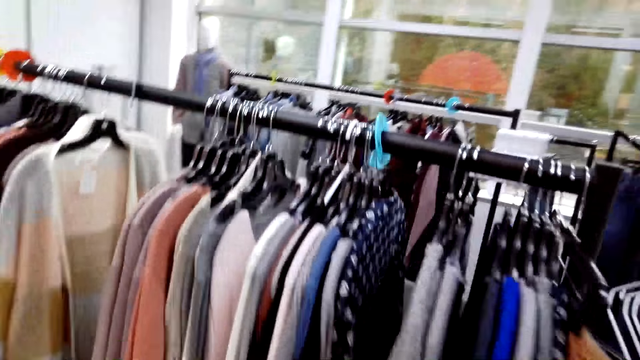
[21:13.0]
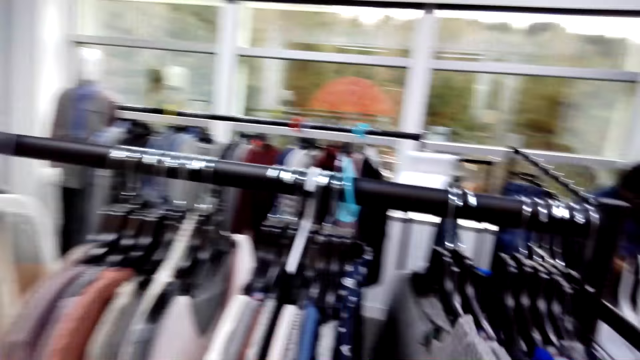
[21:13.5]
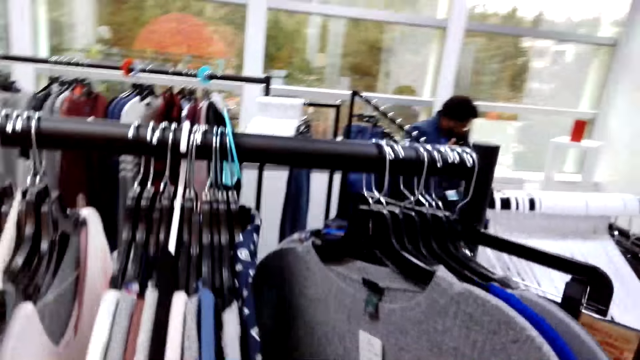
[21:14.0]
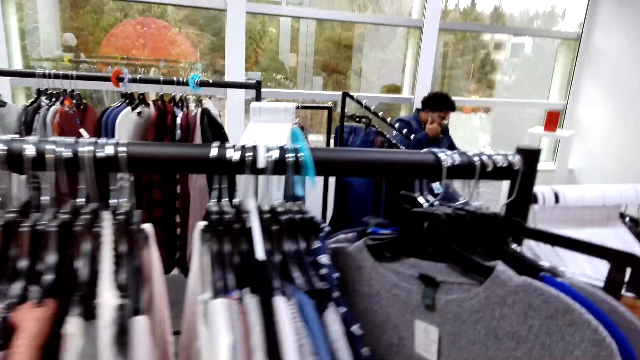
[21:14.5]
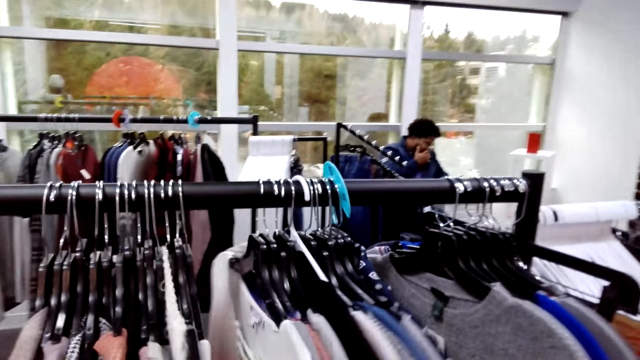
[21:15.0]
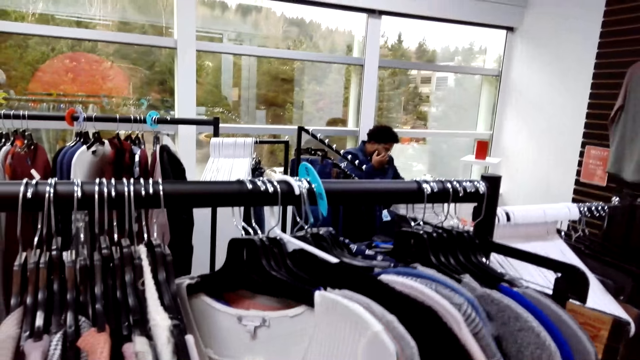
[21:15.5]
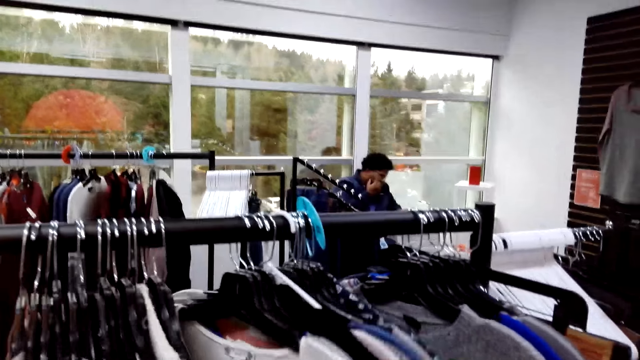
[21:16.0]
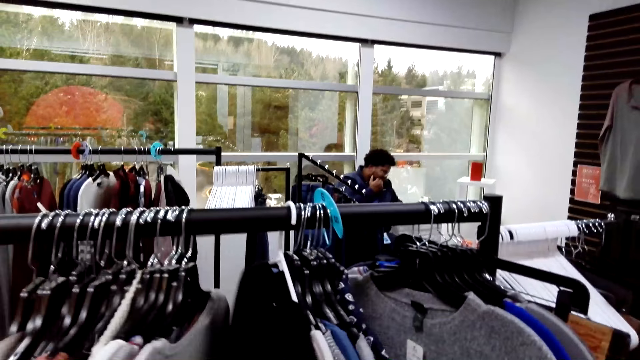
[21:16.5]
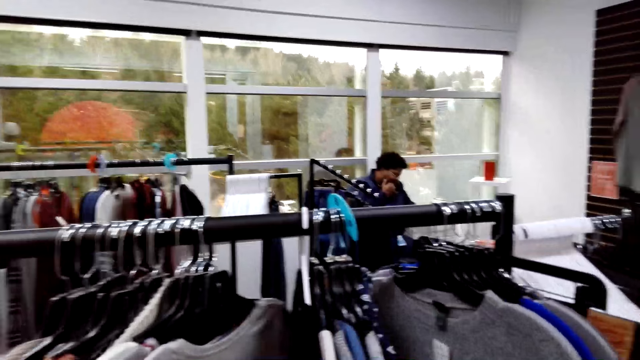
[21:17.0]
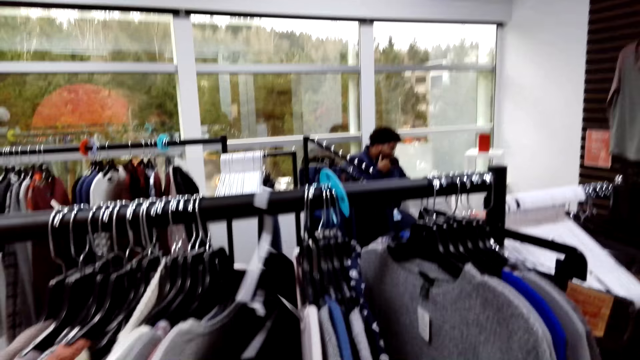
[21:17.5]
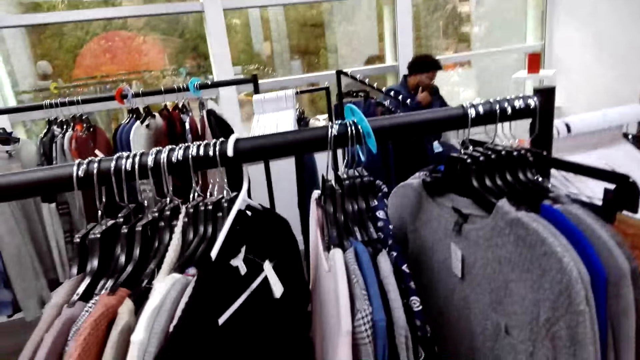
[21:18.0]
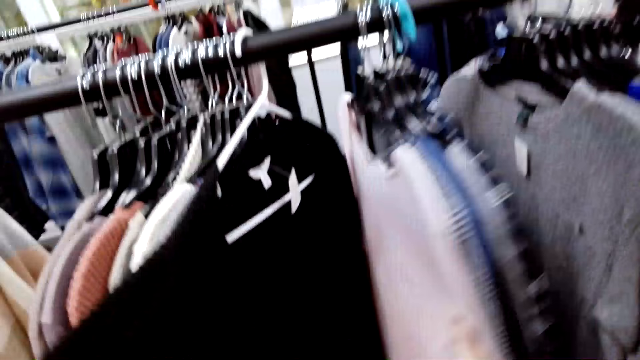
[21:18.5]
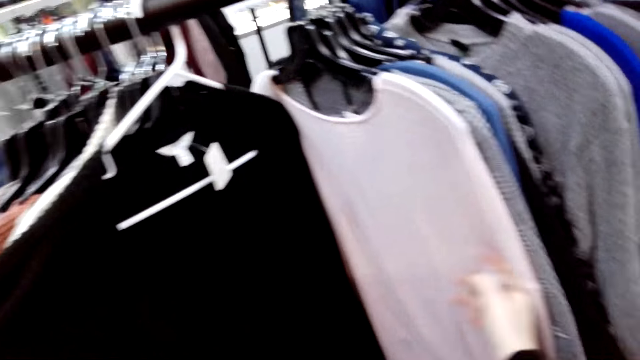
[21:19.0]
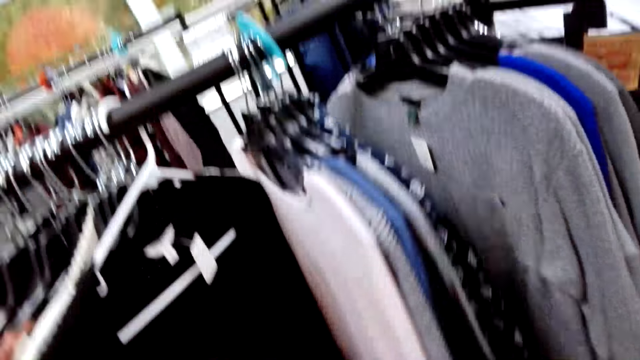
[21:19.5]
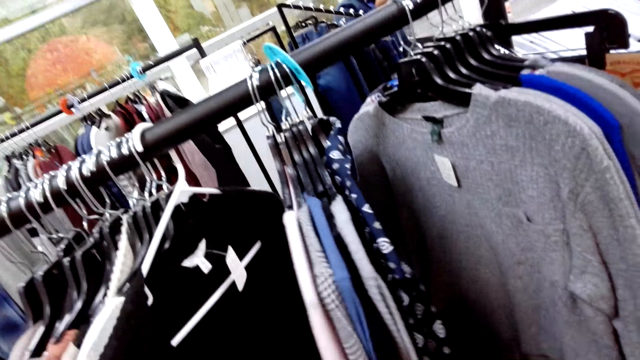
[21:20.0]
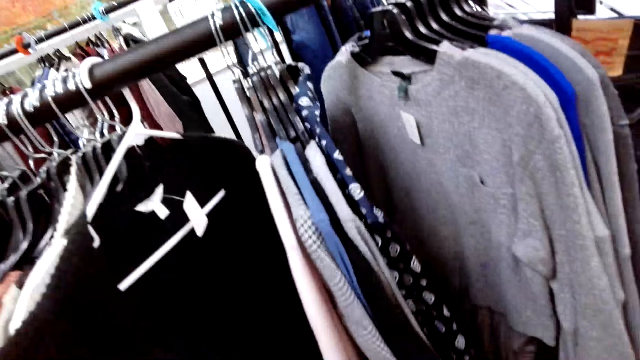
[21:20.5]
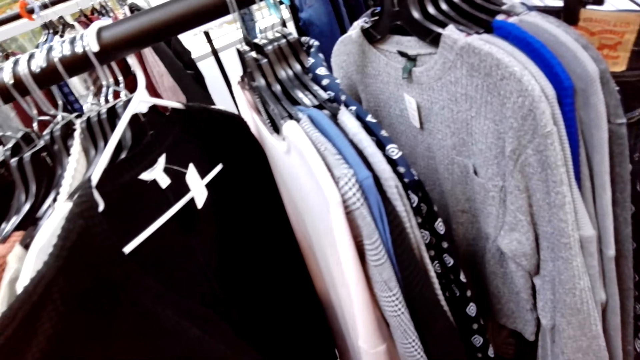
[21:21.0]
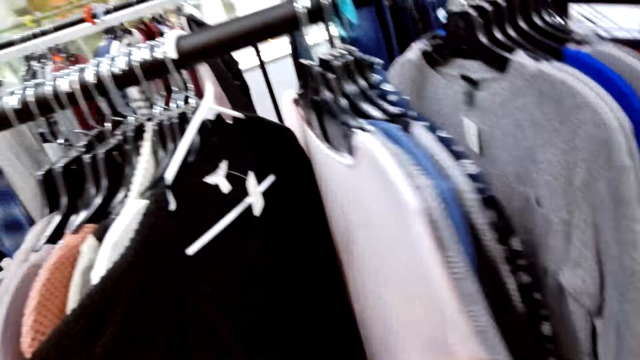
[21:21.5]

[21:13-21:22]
The camera wearer stares at the clothes on the clothes stand. They move a sweater.

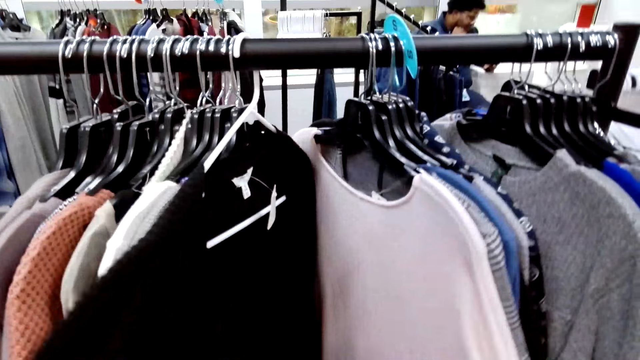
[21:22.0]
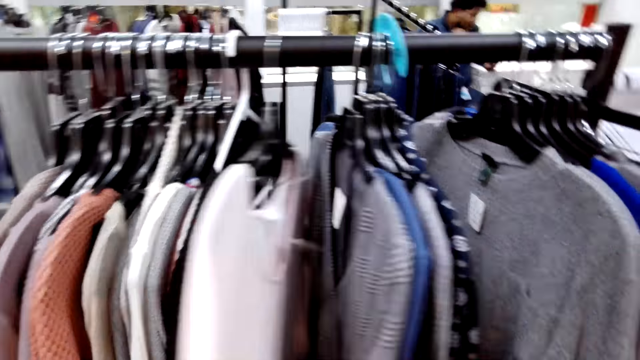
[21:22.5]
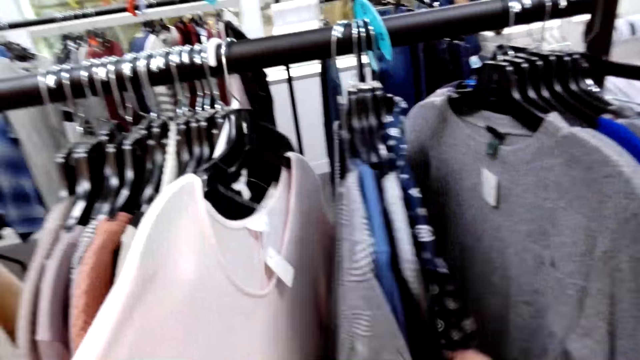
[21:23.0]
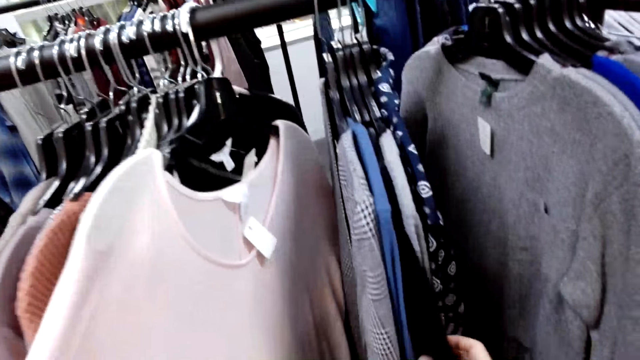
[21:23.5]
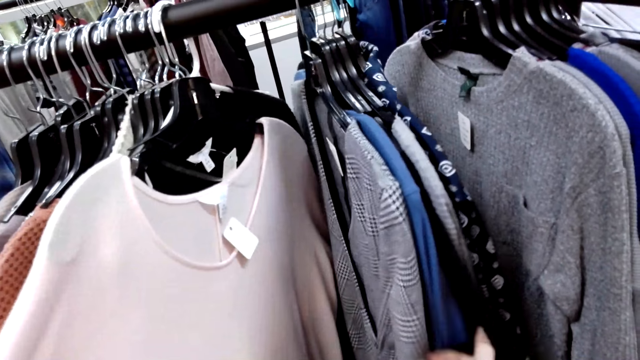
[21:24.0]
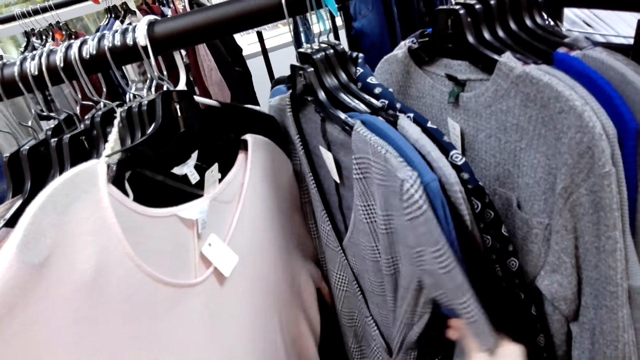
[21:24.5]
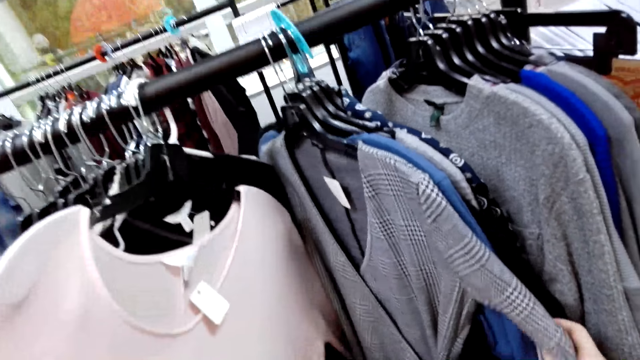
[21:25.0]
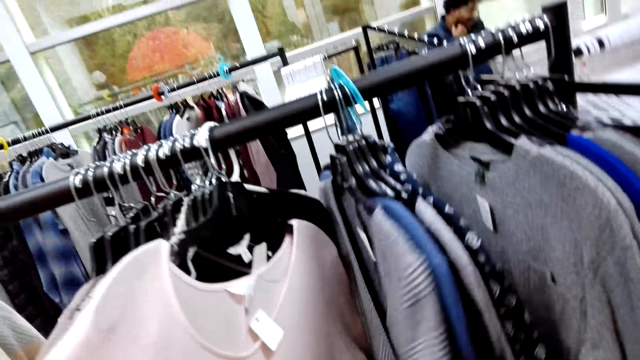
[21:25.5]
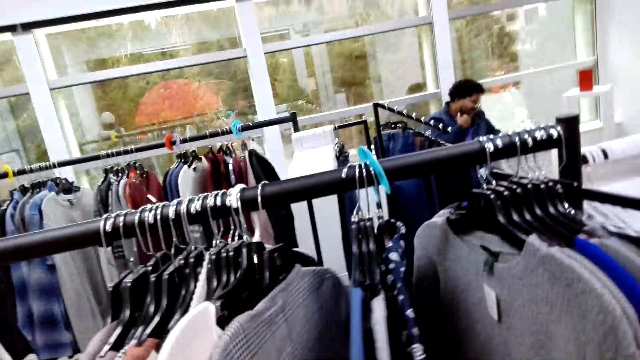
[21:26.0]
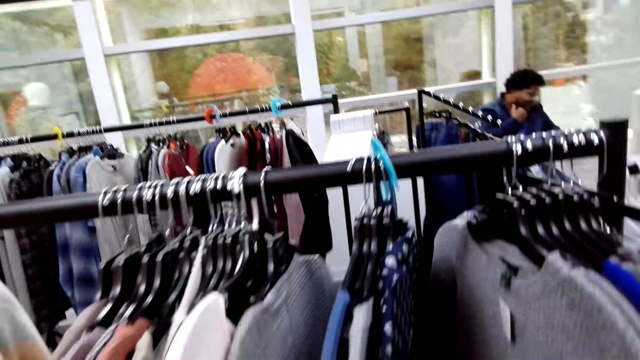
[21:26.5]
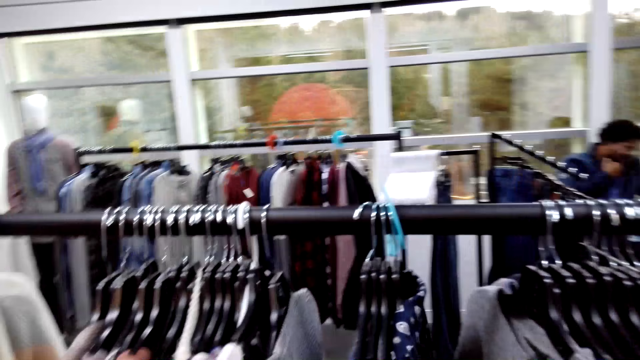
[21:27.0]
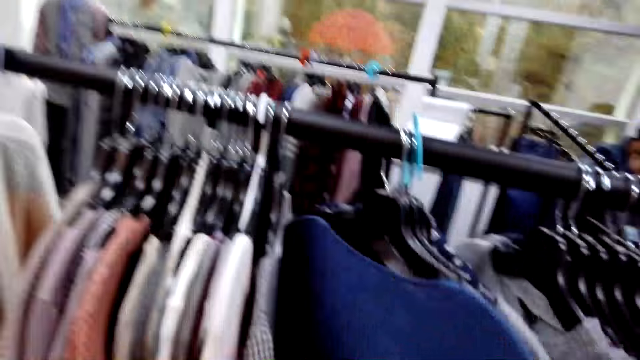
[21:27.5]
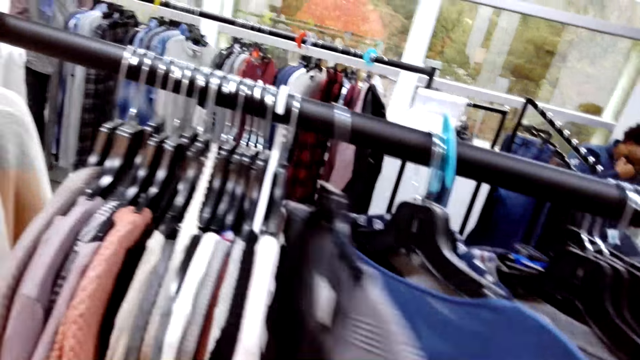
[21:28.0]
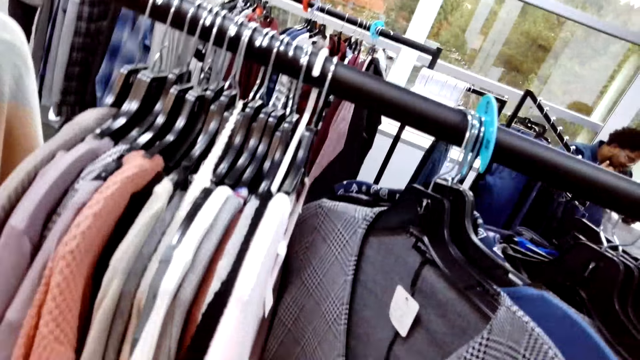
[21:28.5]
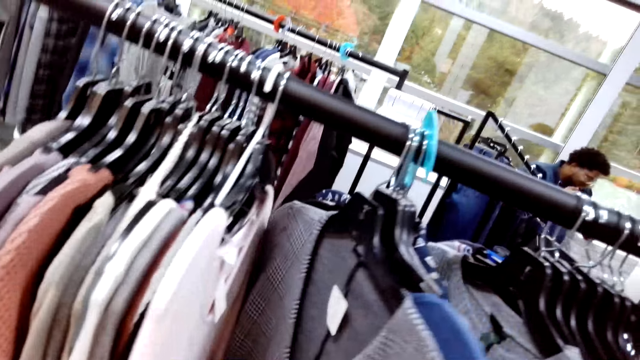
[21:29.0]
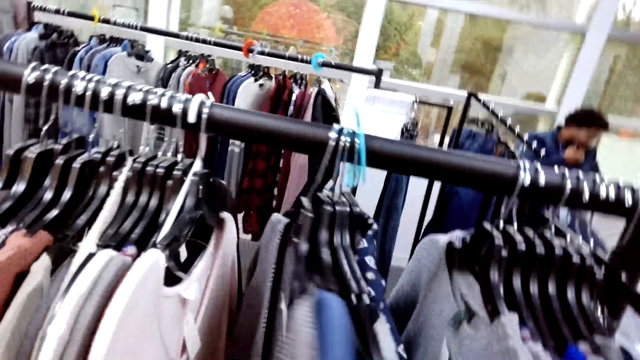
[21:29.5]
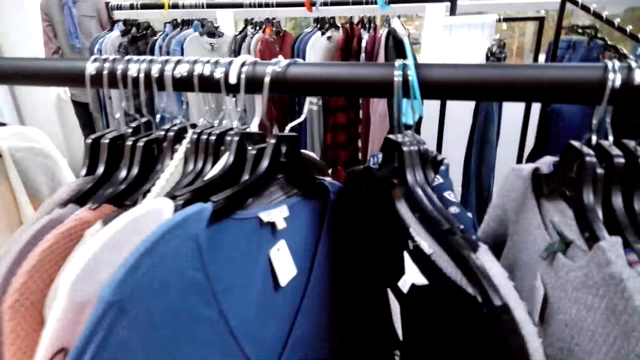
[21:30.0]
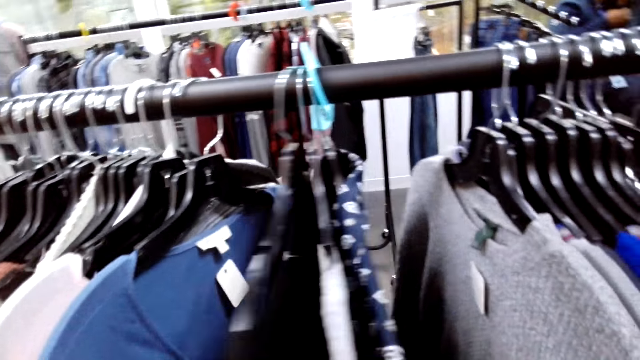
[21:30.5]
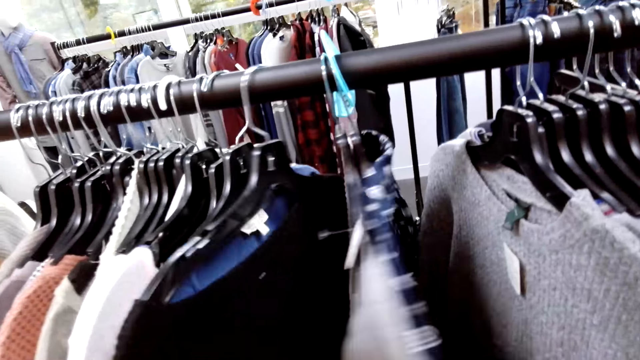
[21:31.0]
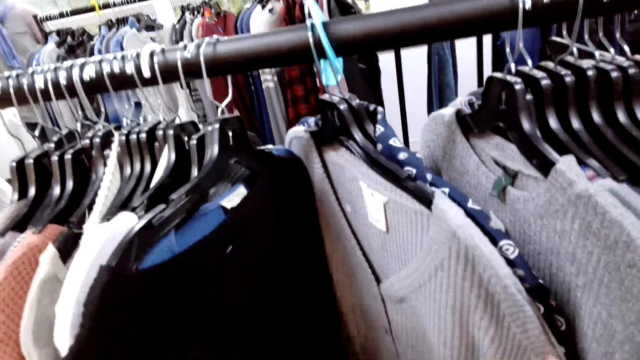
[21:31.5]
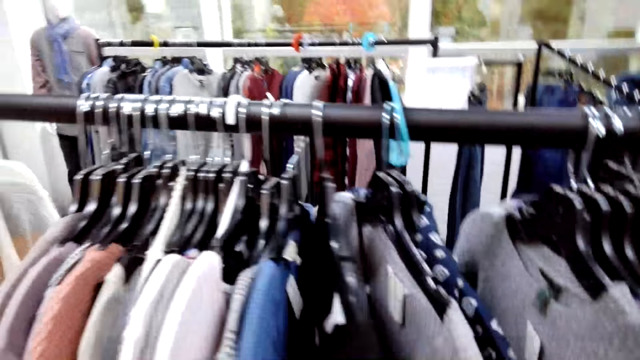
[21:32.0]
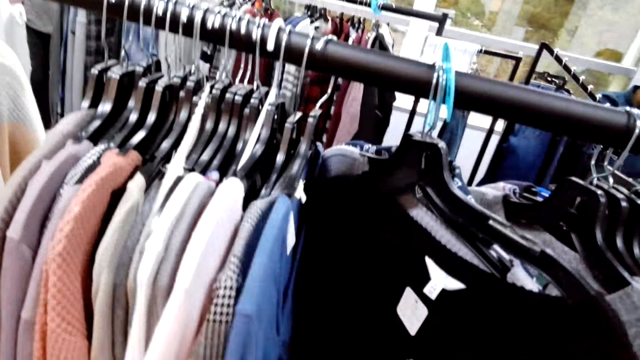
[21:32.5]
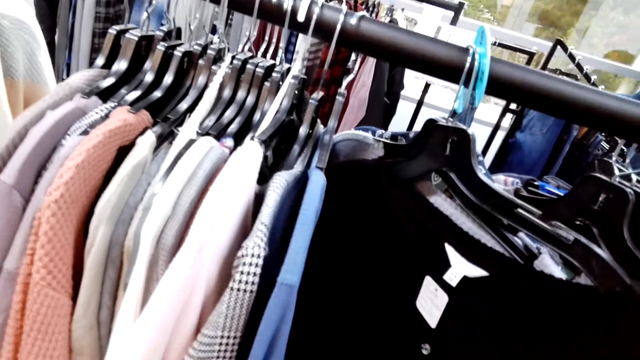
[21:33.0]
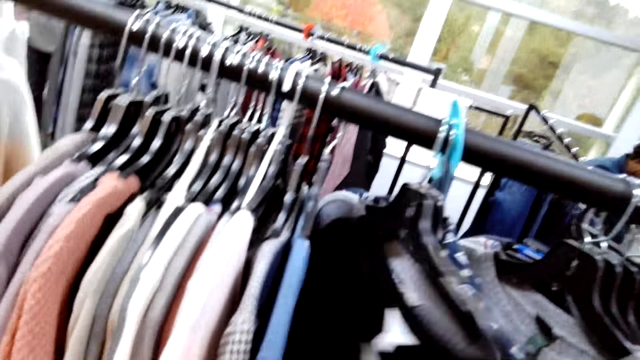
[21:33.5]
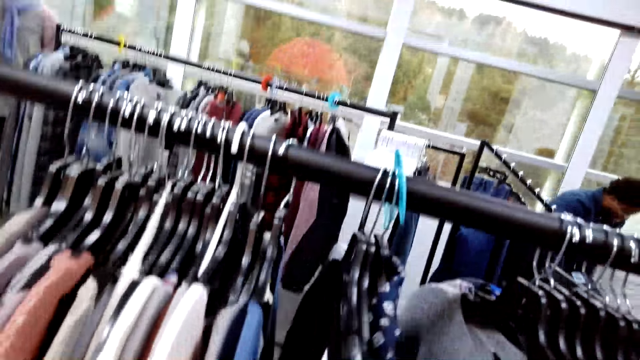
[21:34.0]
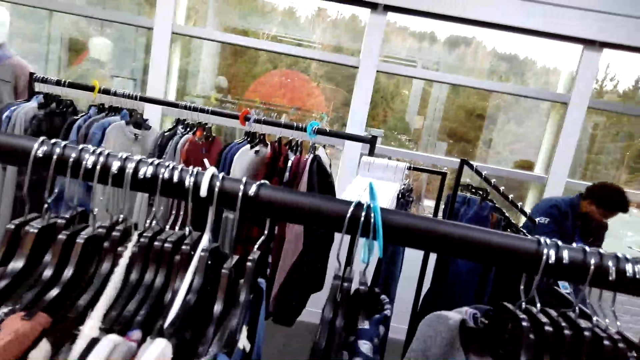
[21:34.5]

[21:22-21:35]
The camera wearer holds a blouse. They hold the blouse repeatedly.
